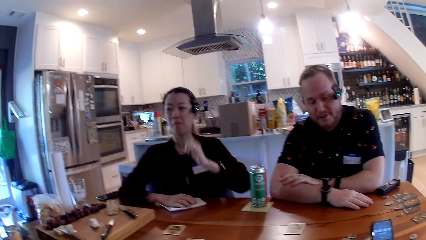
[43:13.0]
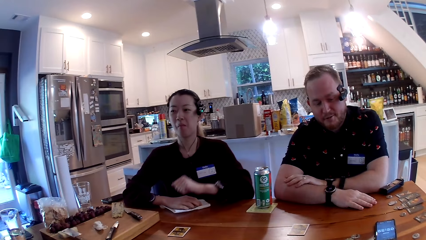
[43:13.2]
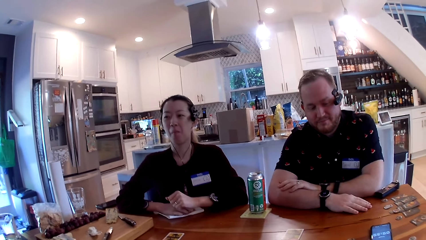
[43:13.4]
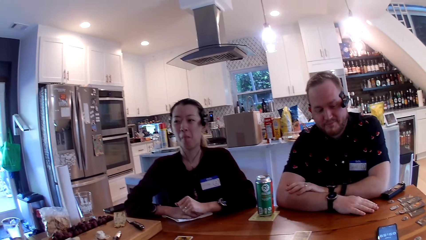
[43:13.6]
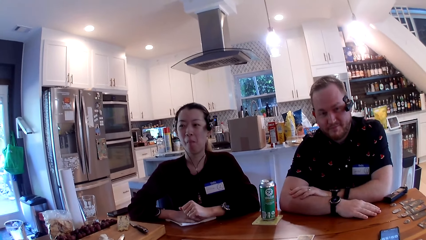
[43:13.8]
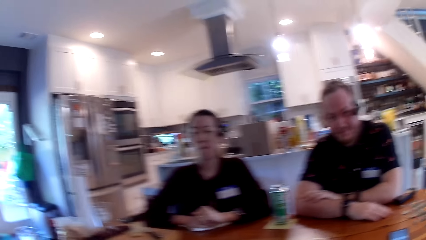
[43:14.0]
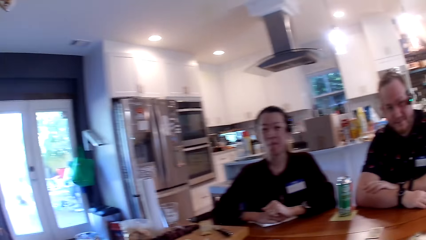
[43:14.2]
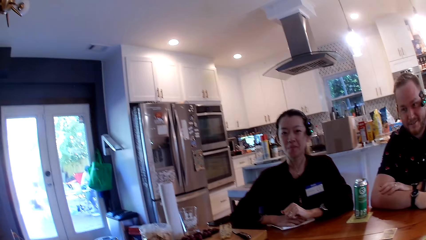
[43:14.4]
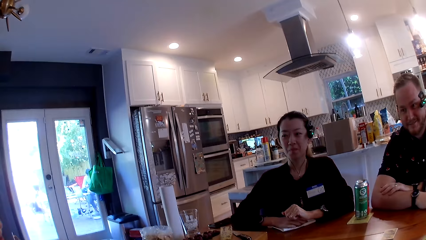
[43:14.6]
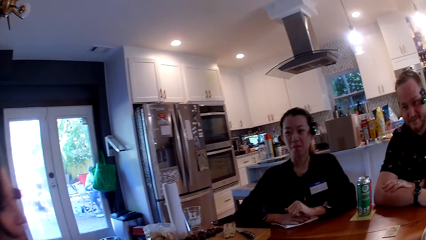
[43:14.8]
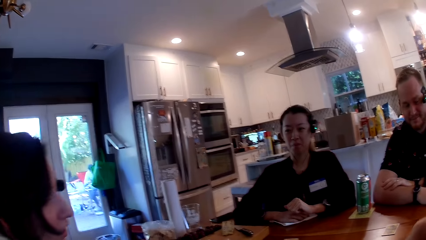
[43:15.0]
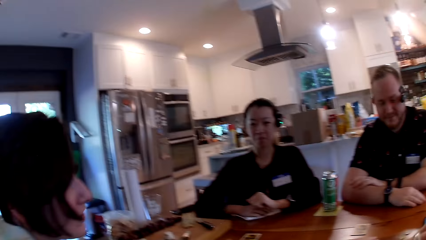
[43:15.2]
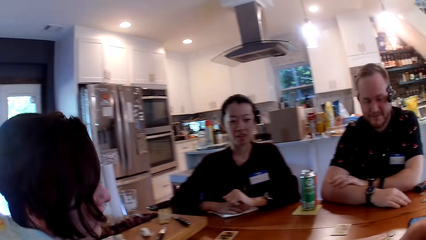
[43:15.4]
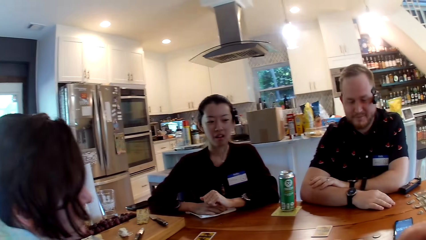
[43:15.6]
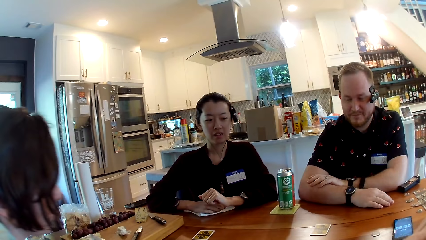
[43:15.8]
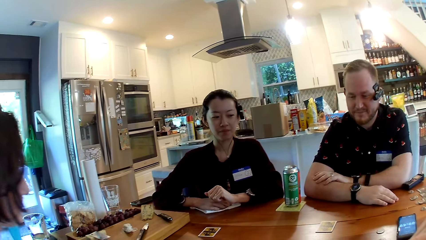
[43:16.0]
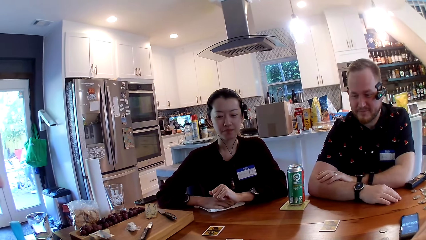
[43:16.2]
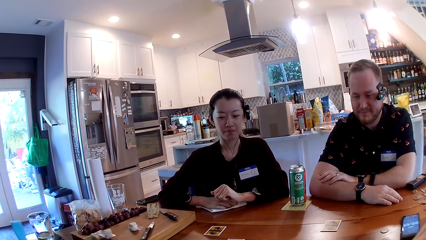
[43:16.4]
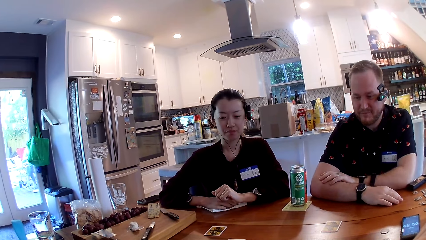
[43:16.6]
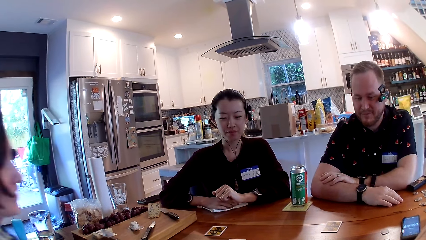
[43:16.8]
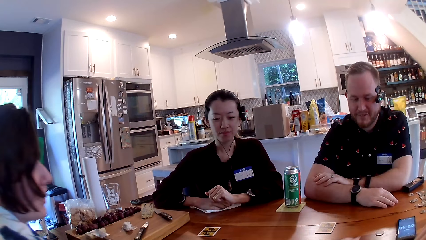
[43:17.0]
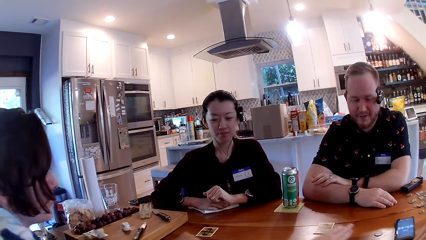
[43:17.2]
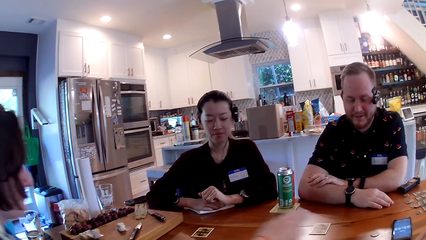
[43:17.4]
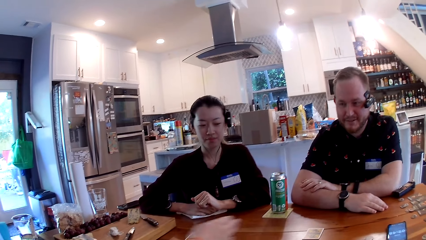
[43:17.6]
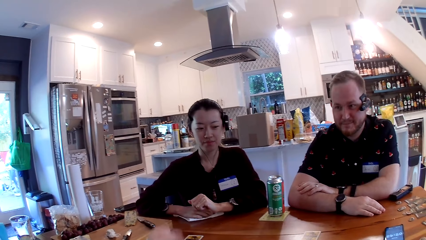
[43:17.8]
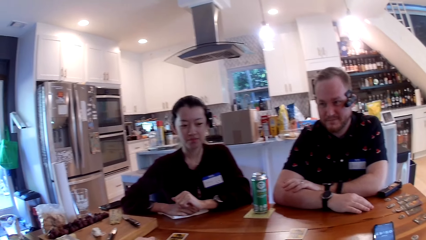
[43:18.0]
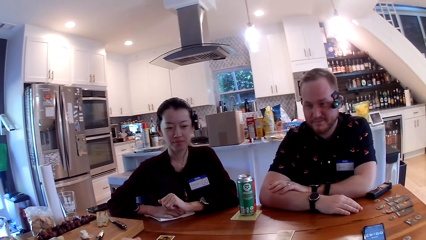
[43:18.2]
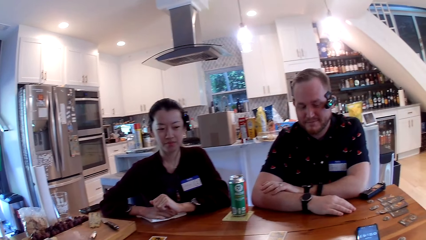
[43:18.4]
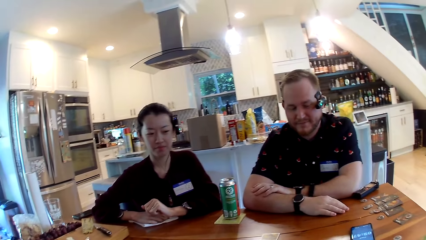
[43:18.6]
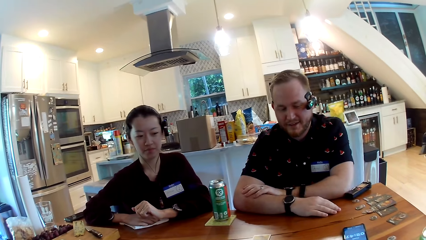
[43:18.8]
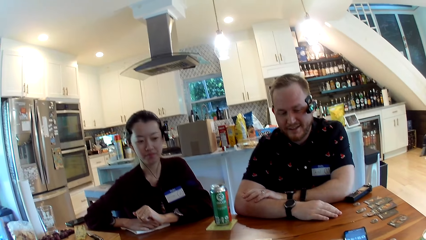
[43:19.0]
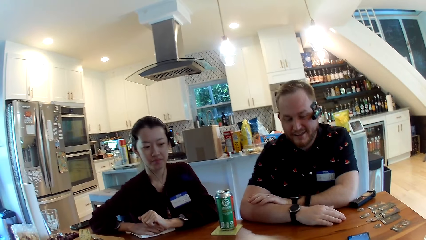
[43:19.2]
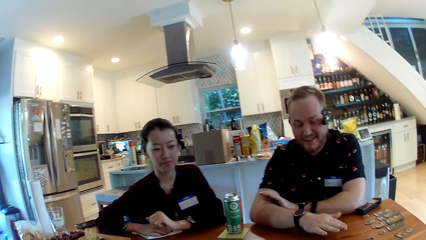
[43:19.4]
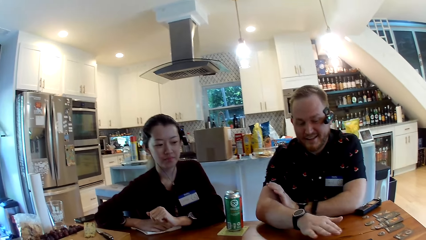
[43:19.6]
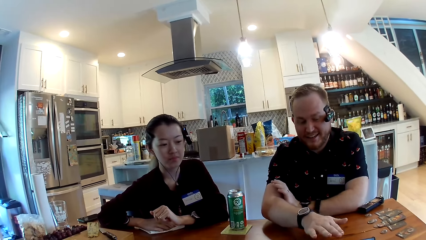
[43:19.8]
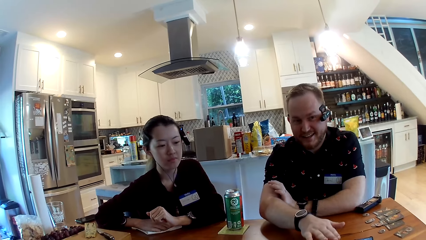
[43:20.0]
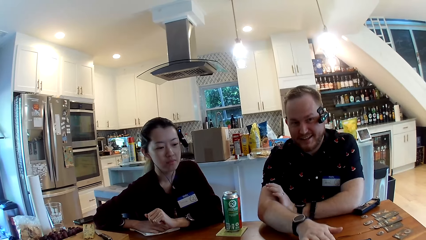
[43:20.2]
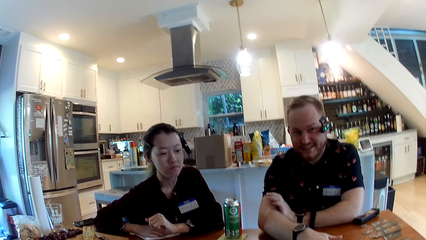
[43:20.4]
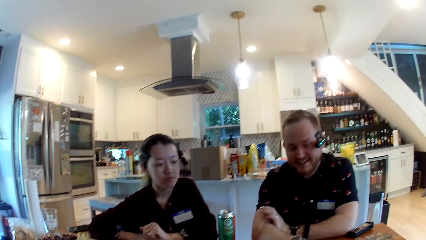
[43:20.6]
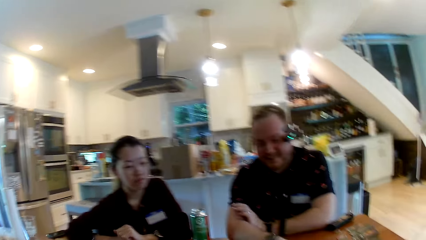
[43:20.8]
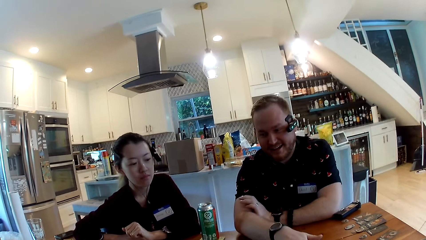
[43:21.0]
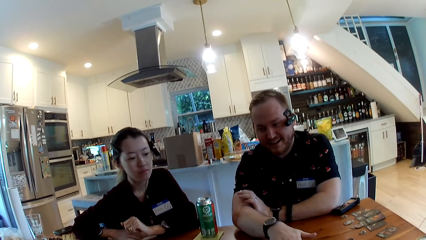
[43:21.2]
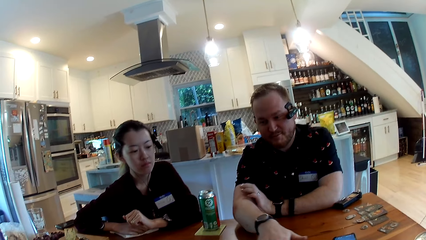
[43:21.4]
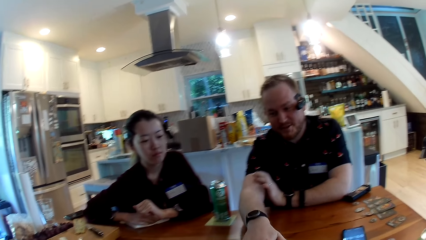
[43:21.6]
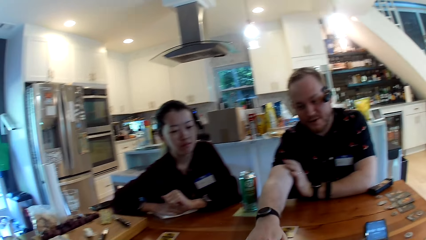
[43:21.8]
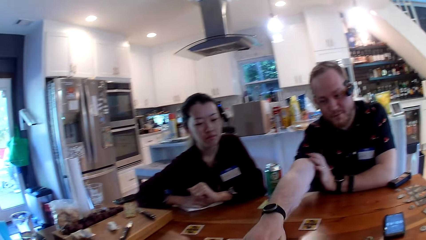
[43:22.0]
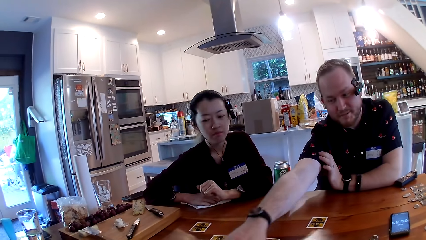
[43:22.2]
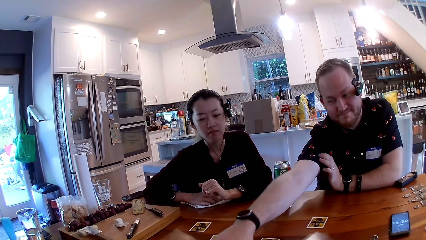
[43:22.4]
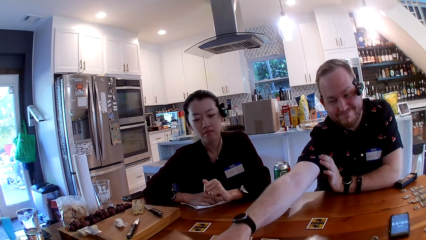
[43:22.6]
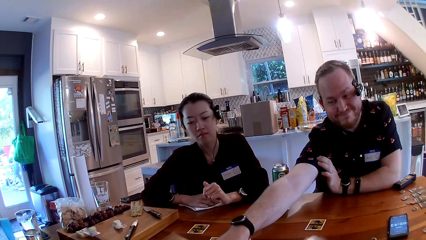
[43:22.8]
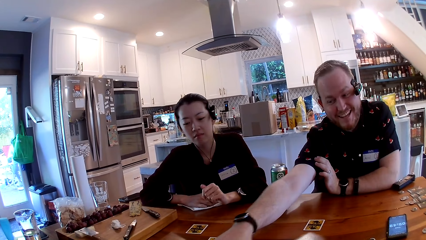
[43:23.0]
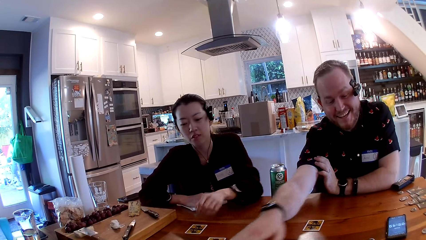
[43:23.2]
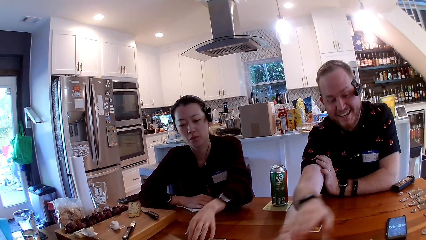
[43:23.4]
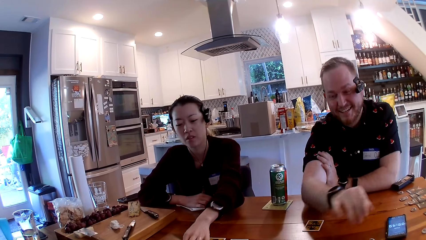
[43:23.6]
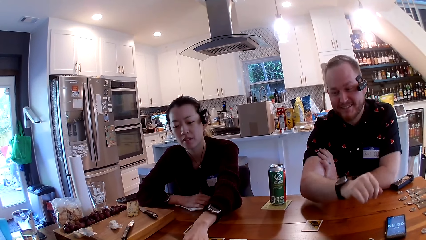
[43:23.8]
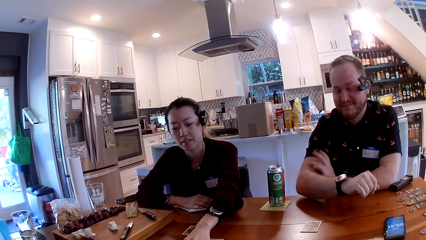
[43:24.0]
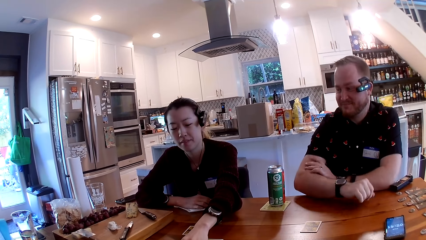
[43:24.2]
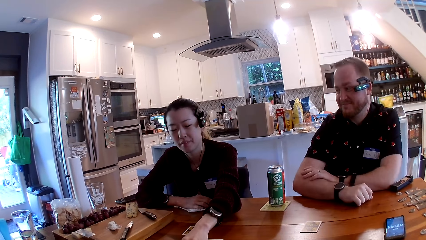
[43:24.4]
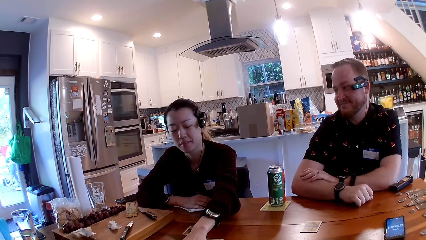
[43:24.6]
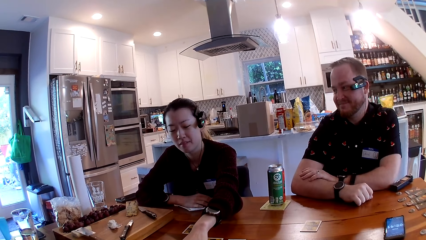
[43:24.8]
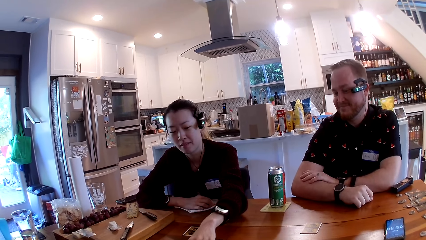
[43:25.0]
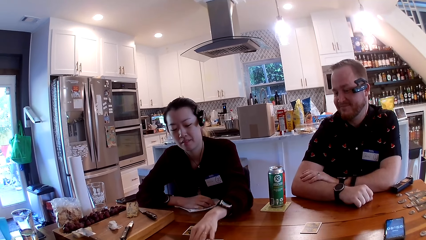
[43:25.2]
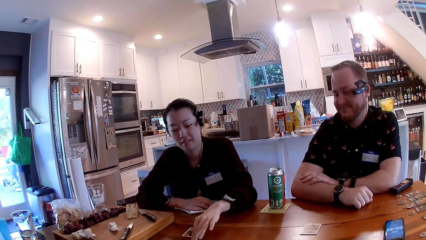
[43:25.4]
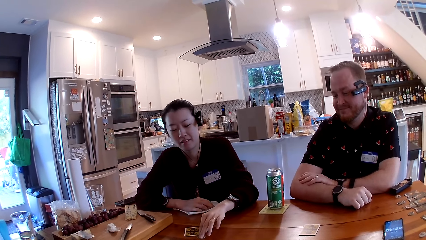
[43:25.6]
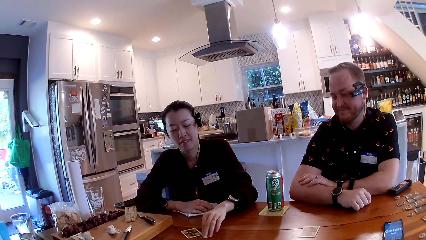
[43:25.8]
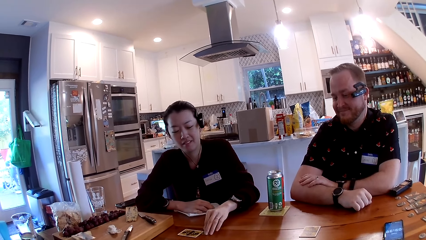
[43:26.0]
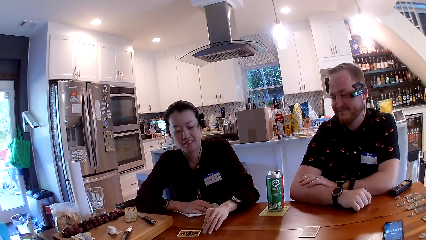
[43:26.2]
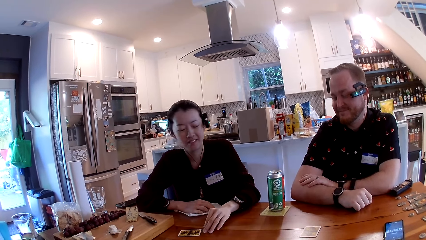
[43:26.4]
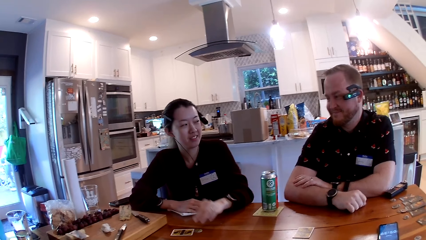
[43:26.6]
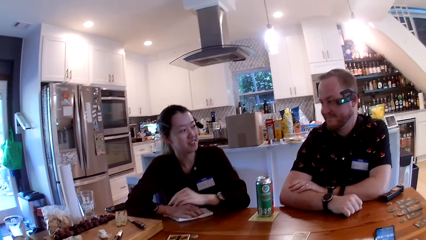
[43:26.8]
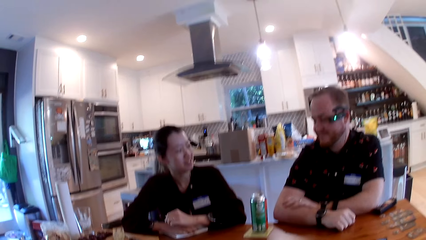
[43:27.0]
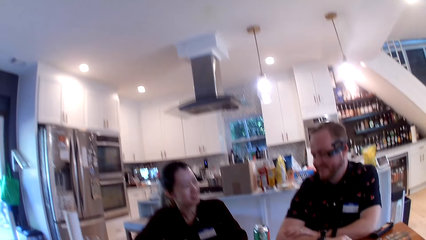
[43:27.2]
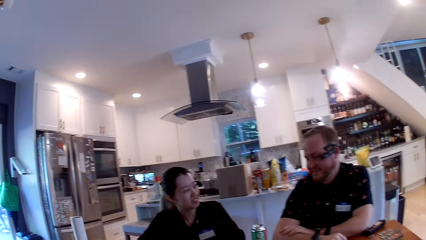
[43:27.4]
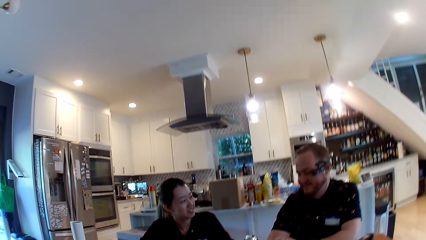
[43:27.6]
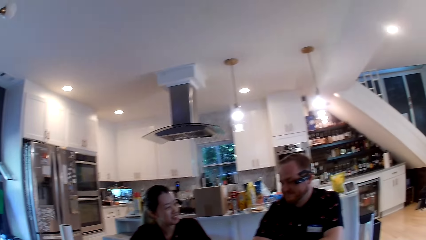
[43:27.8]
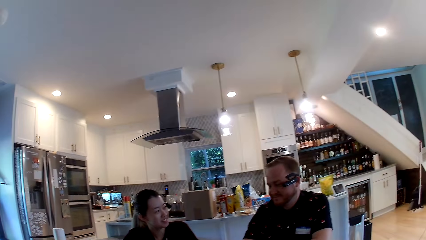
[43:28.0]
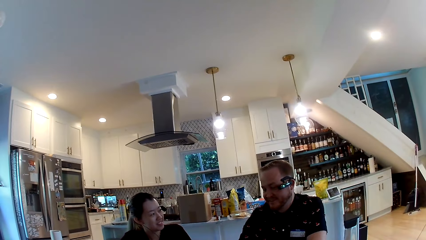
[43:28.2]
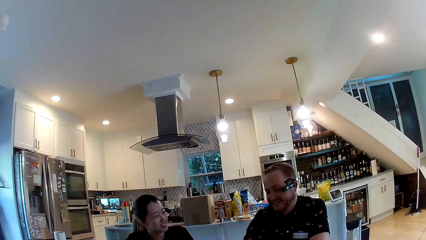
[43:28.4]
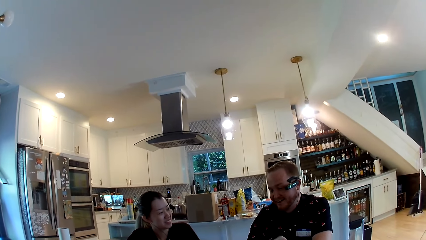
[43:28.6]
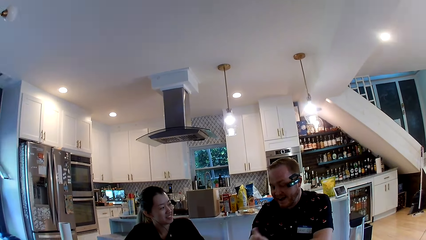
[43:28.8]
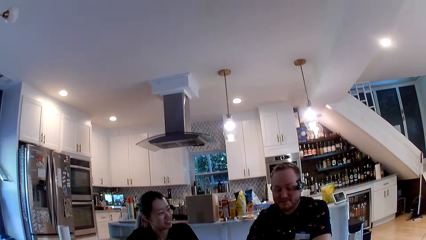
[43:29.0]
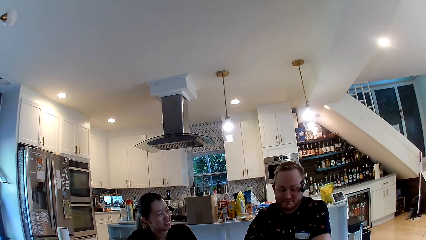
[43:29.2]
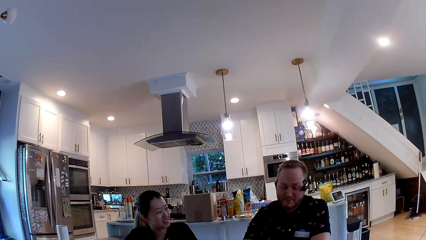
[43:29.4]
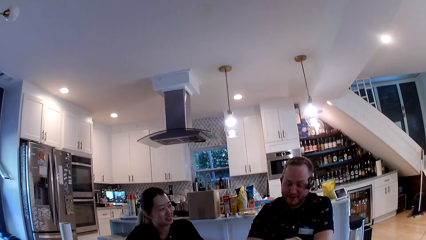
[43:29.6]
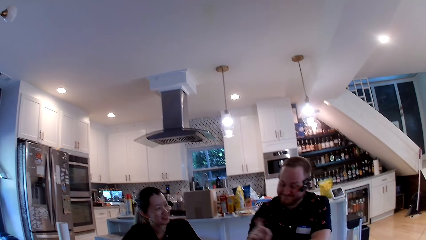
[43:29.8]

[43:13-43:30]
The camera wearer stares at a person and a man. Another person moves the cards on the table. A woman drops a card on the table with her right hand. The man moves a card across the table with his right hand. The first person moves the card on the table. Another woman touches a card with her left hand. The camera wearer stares at the first person and the man. The man talks with gesture.
